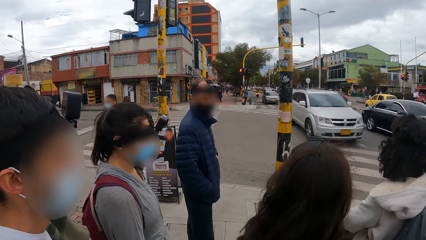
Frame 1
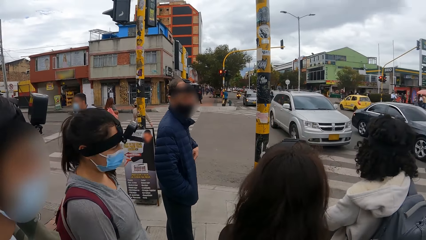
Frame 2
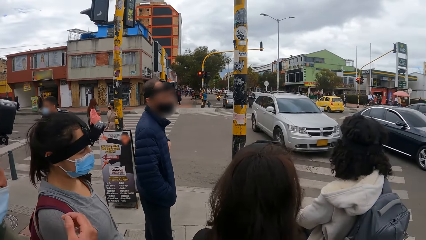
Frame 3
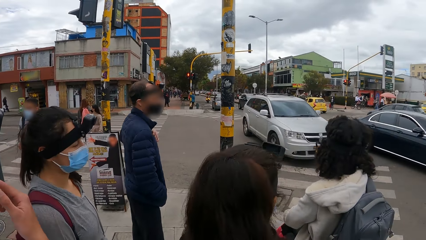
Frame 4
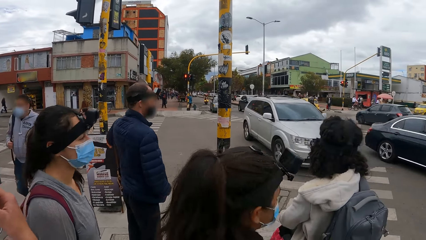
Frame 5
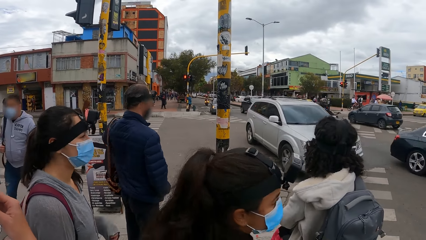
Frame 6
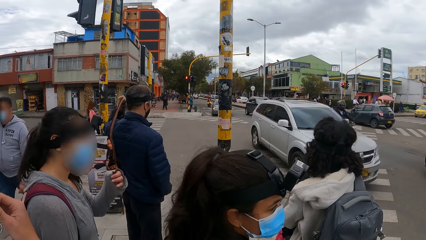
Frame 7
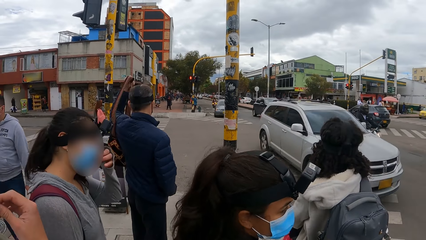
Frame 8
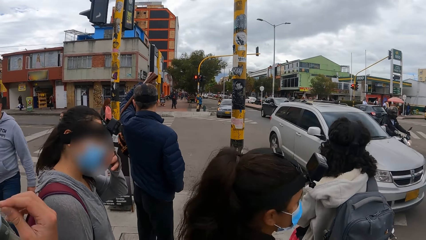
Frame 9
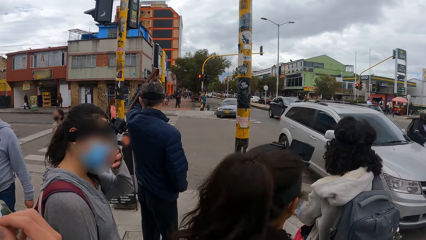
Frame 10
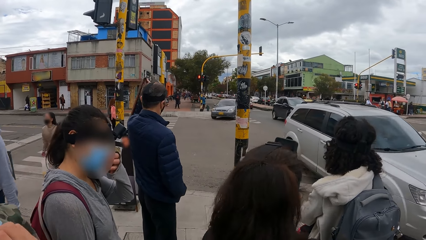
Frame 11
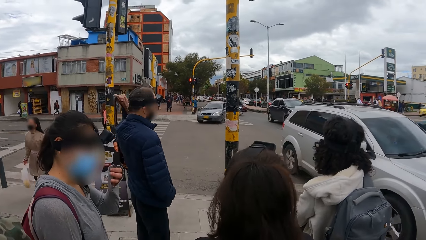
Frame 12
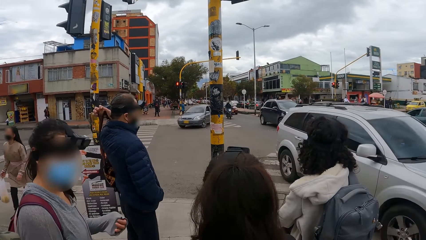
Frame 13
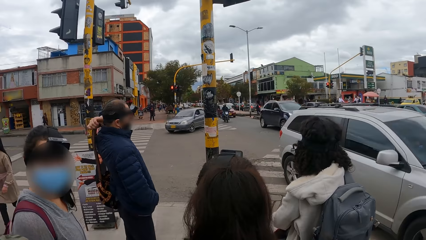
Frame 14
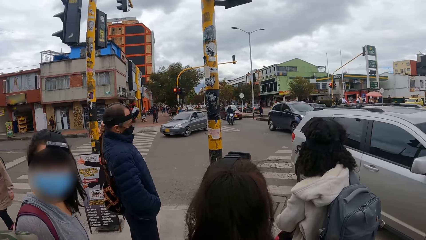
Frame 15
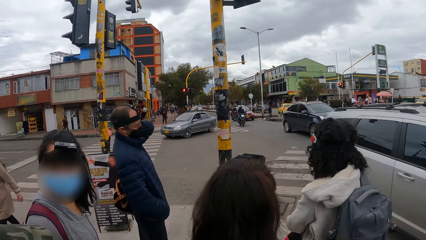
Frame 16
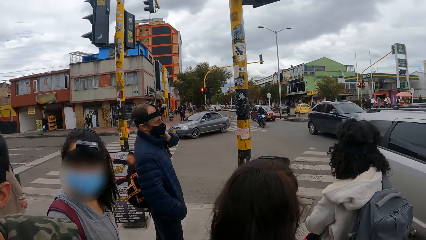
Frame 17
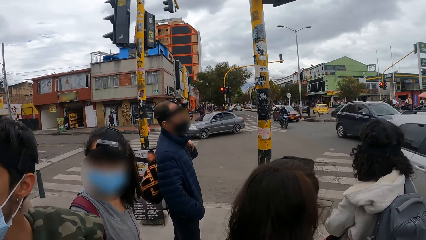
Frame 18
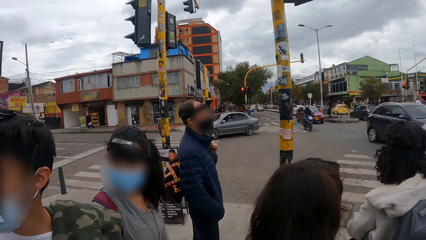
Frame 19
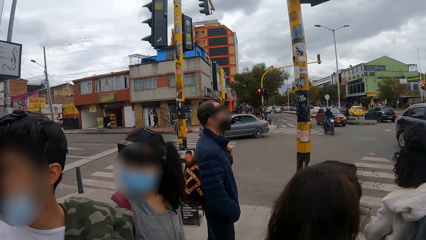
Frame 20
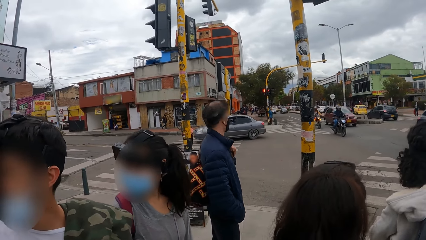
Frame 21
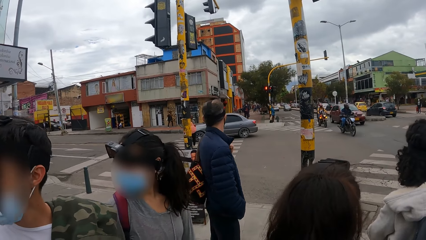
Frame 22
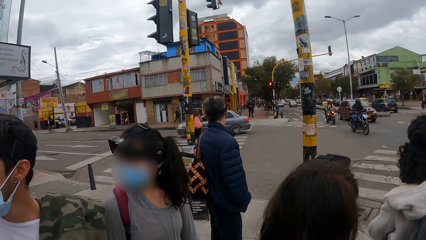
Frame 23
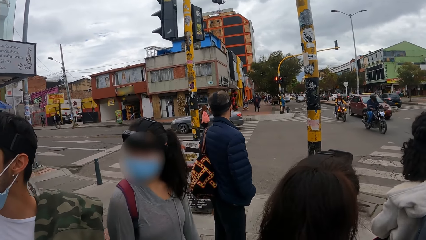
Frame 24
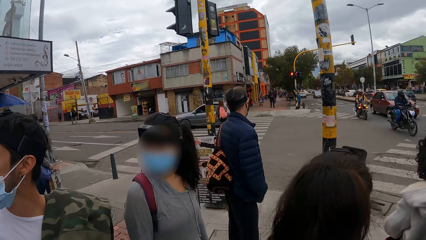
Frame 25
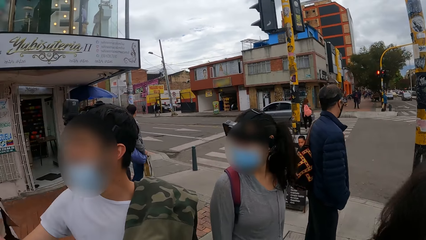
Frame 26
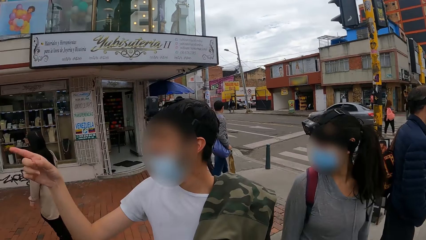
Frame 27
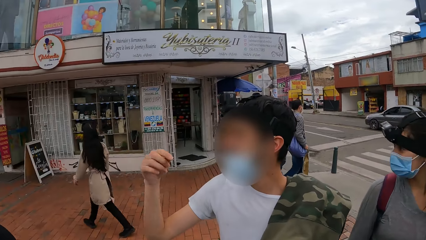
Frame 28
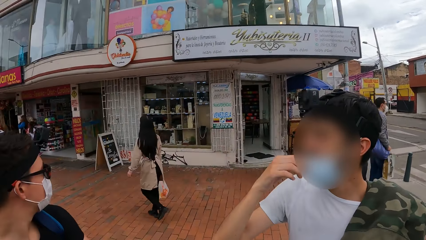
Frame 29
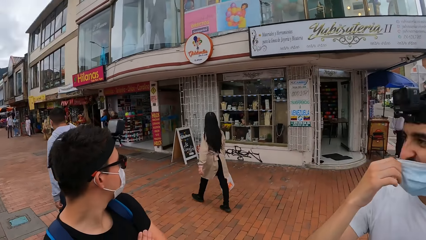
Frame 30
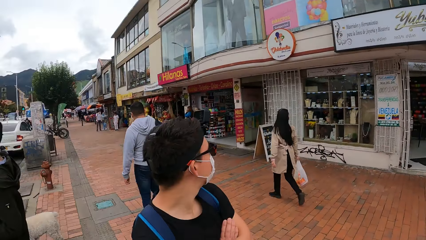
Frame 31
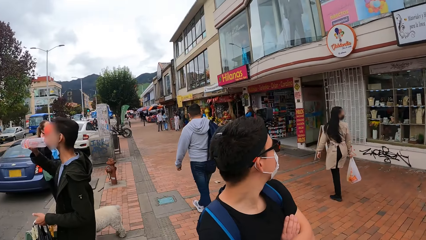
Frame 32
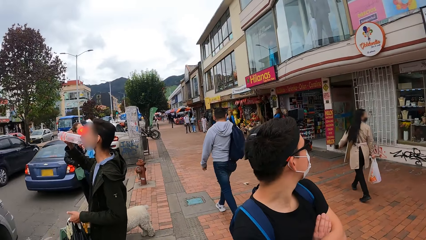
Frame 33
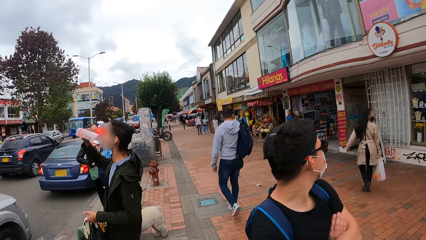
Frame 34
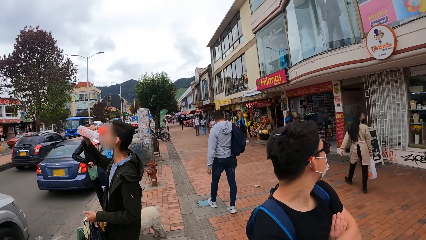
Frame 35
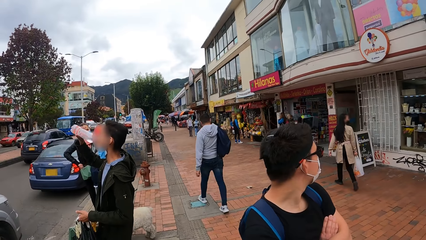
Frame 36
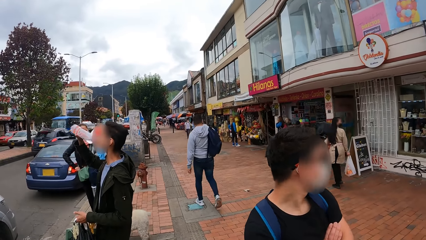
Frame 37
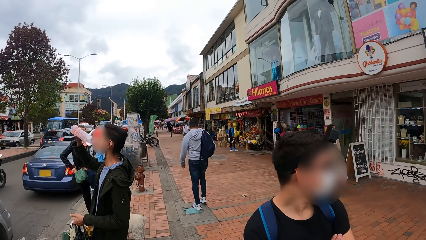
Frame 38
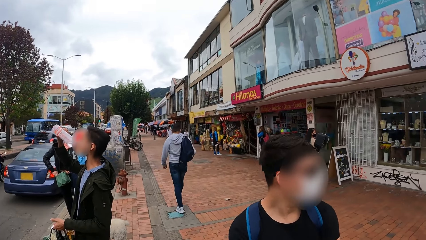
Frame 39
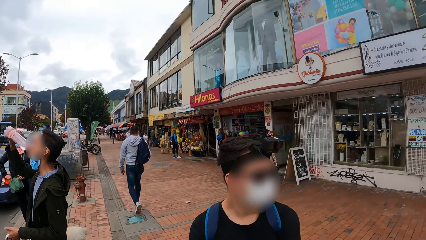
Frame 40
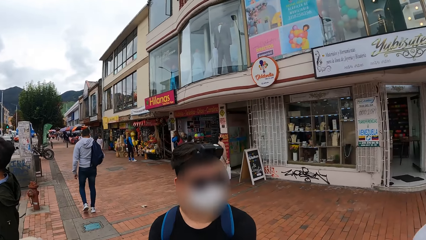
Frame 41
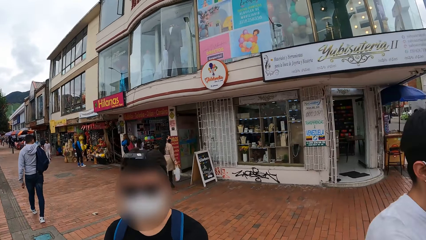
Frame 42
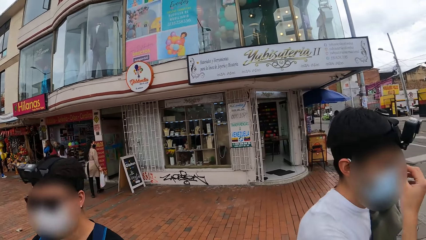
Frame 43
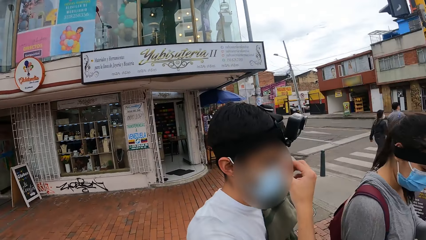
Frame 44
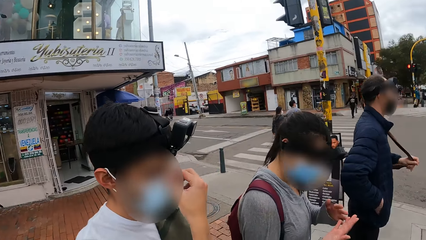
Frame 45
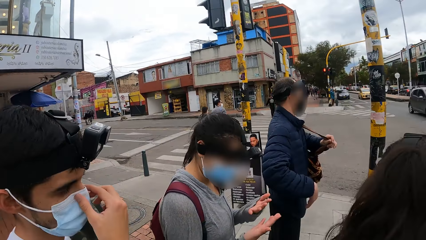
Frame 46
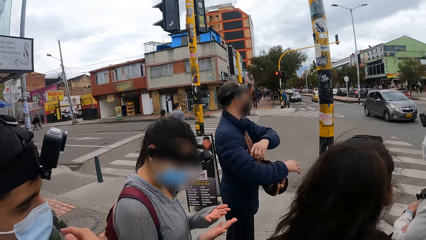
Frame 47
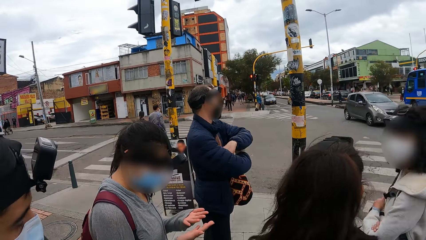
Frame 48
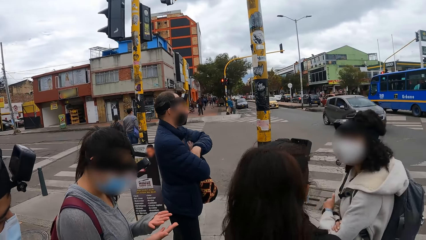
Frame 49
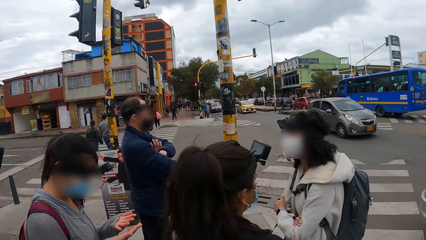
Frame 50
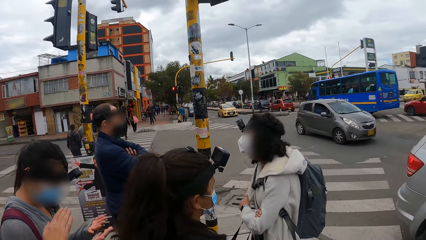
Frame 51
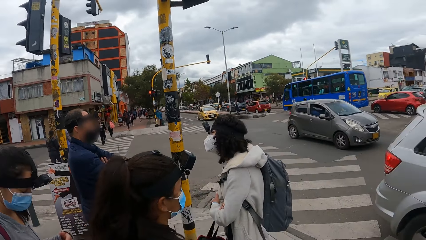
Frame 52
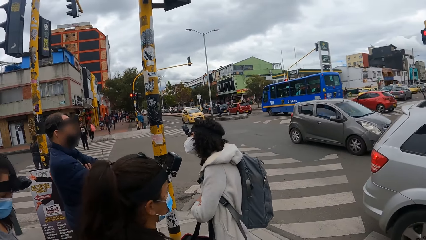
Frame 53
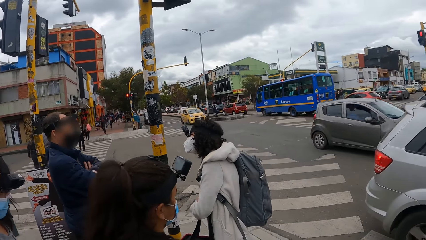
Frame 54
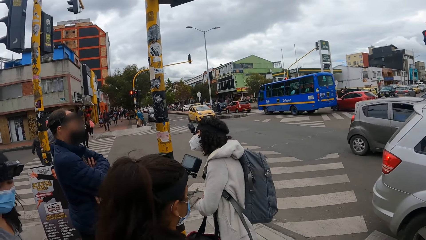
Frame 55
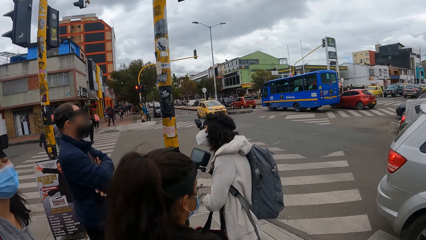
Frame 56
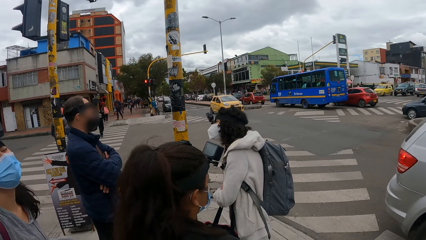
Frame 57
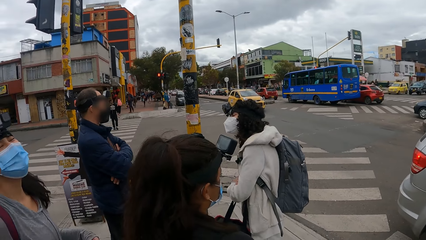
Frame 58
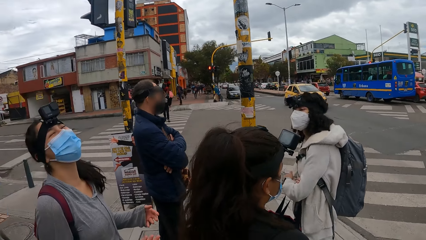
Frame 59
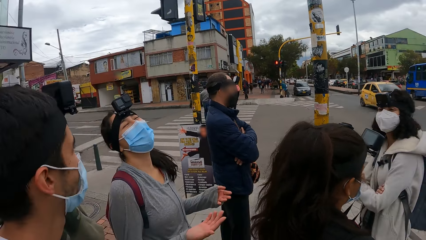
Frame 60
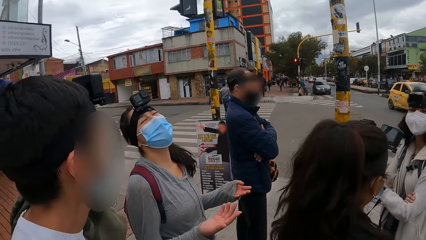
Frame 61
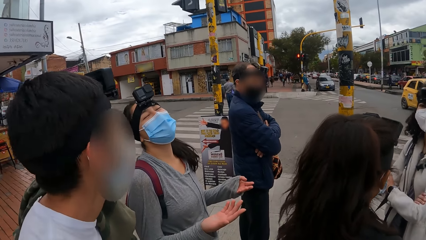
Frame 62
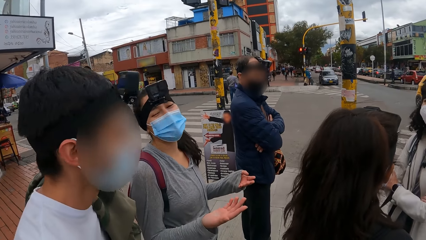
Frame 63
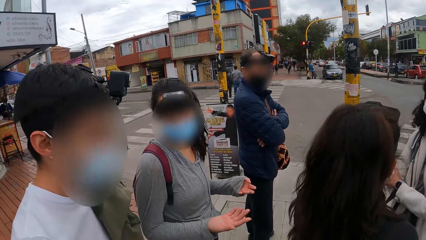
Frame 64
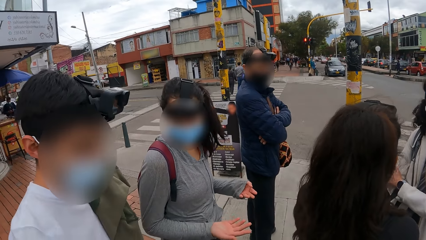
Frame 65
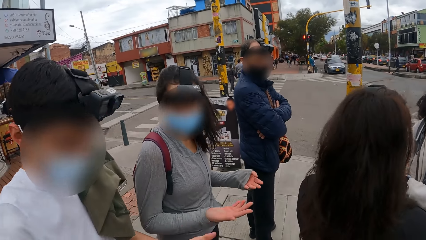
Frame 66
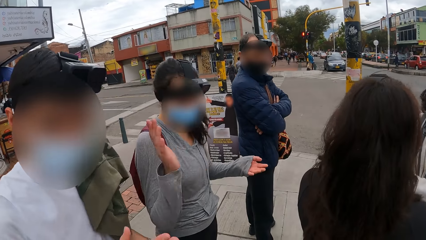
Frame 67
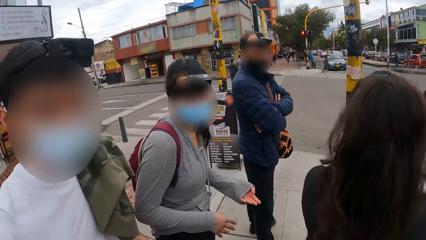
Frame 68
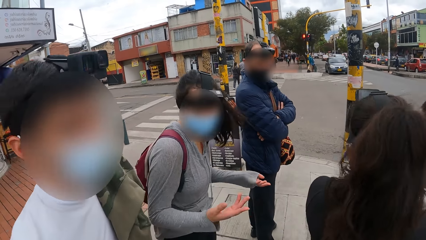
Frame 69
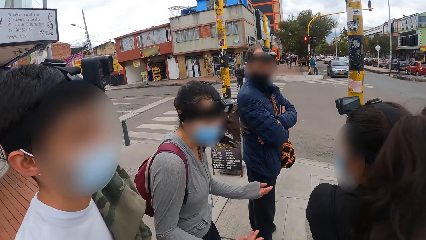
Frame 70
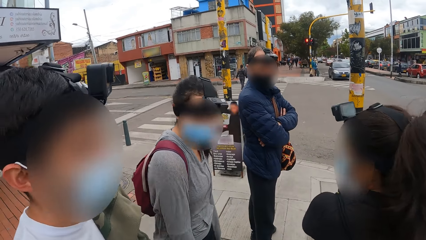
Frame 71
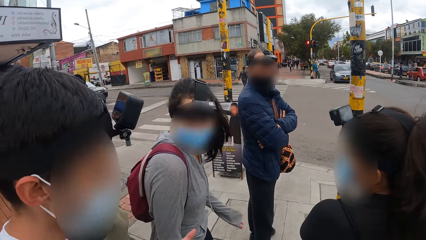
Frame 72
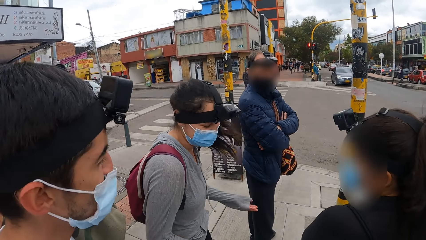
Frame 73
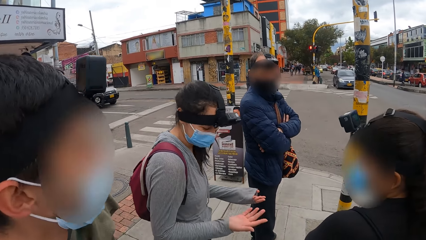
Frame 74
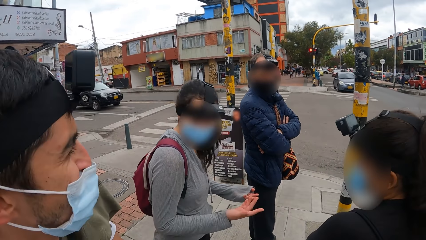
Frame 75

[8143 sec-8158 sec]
A man adjusts a bag on his shoulder with his left hand. The man folds his arms.
